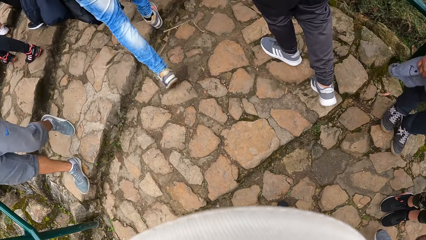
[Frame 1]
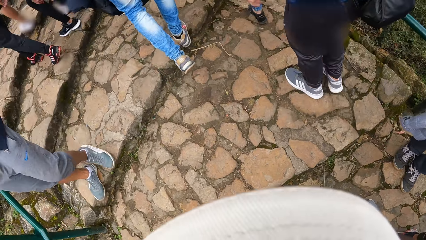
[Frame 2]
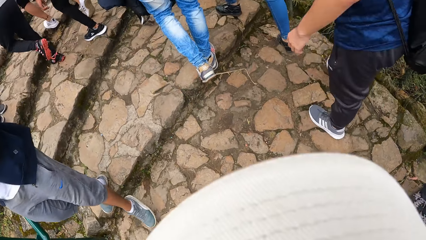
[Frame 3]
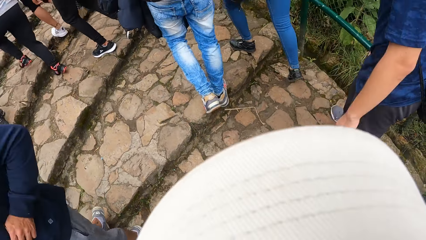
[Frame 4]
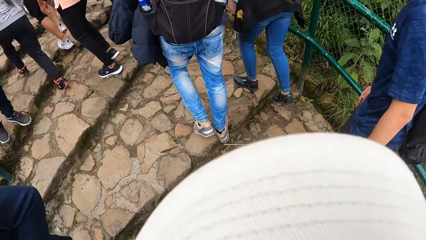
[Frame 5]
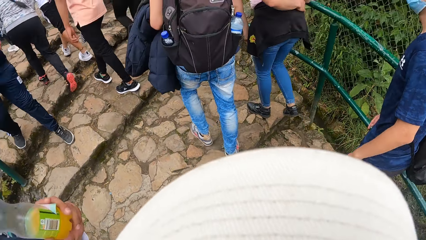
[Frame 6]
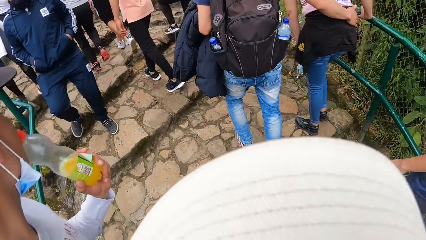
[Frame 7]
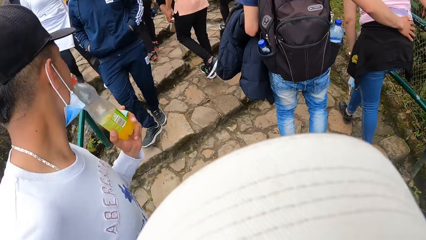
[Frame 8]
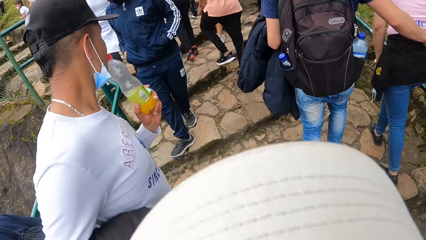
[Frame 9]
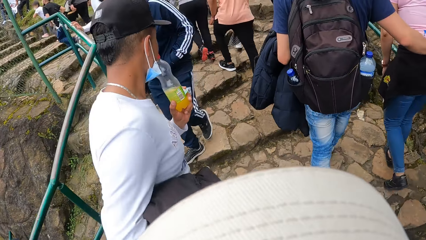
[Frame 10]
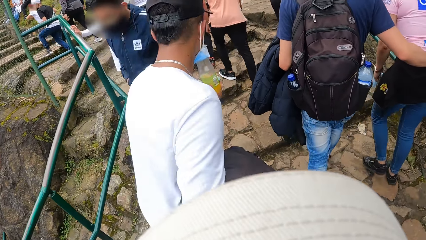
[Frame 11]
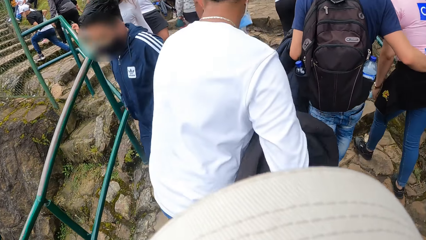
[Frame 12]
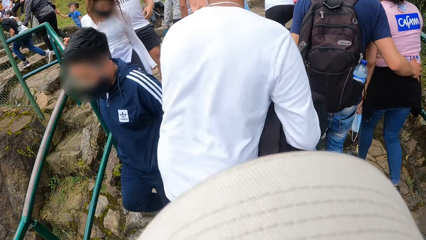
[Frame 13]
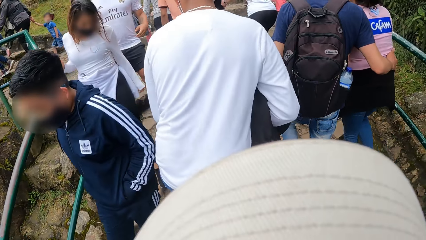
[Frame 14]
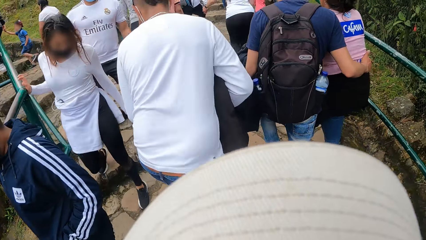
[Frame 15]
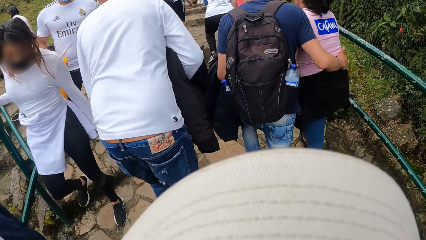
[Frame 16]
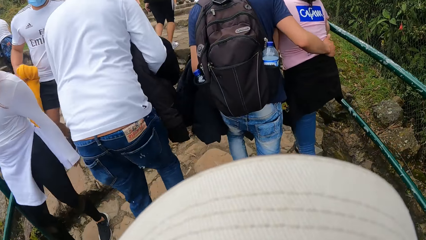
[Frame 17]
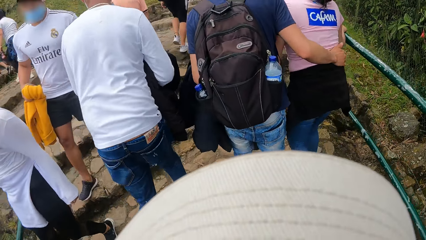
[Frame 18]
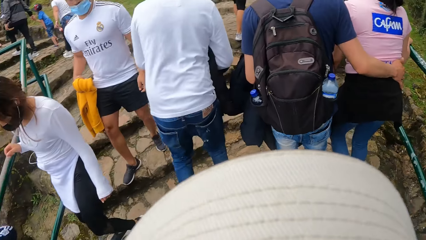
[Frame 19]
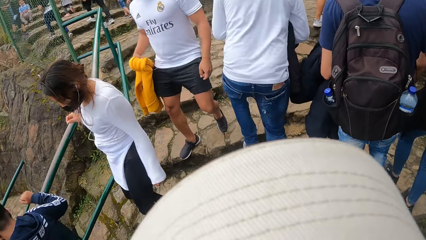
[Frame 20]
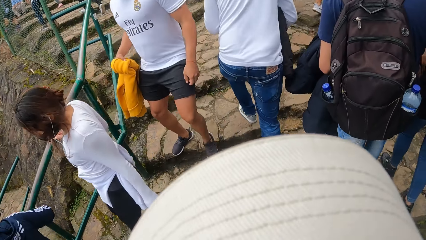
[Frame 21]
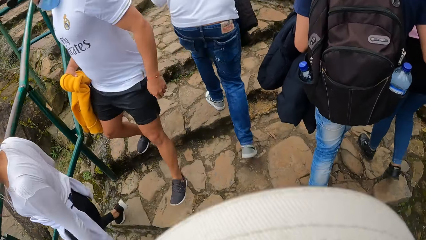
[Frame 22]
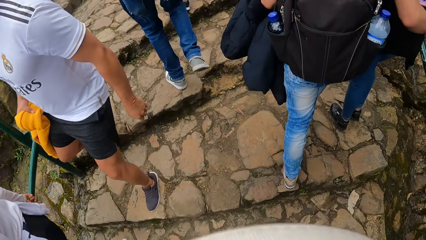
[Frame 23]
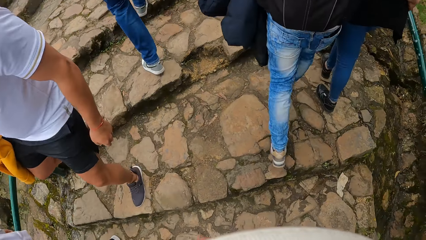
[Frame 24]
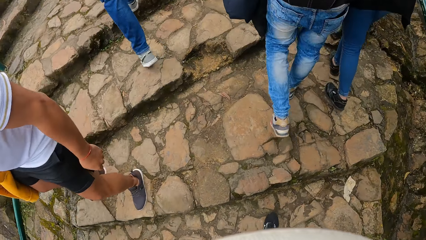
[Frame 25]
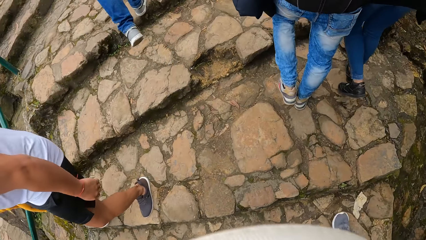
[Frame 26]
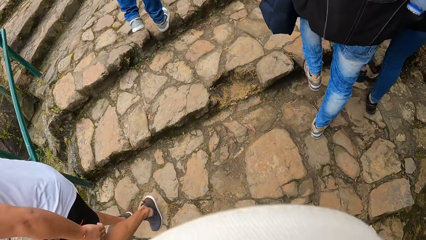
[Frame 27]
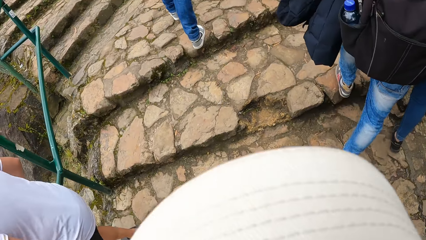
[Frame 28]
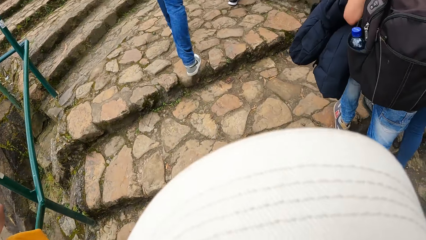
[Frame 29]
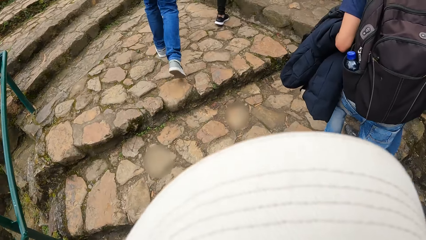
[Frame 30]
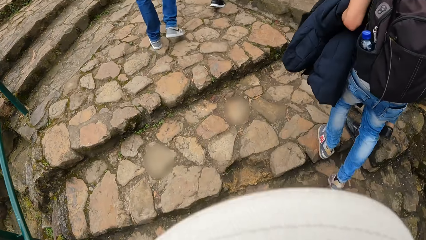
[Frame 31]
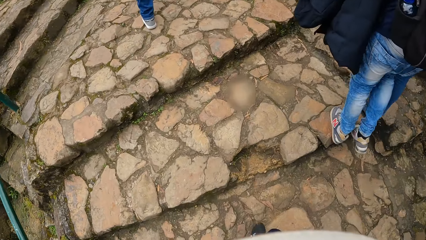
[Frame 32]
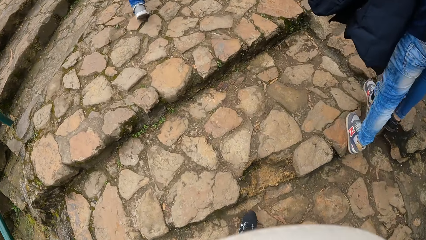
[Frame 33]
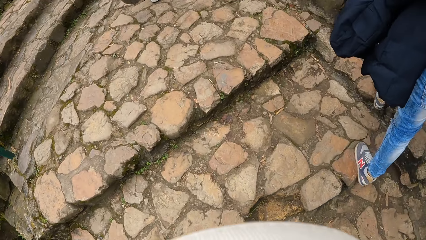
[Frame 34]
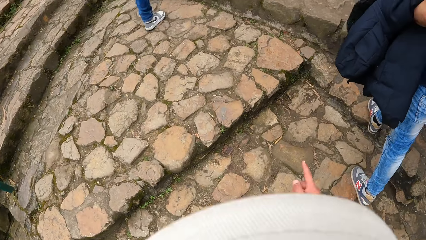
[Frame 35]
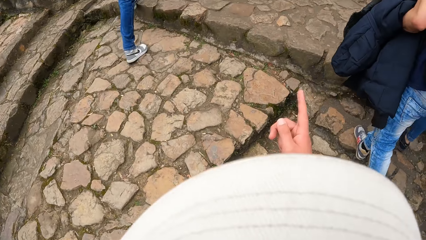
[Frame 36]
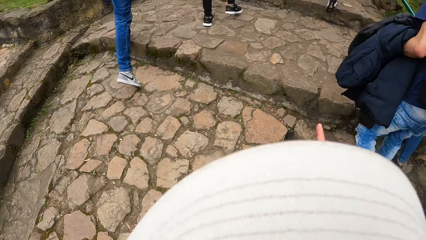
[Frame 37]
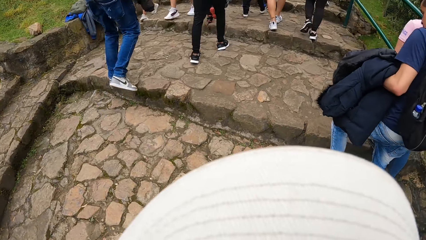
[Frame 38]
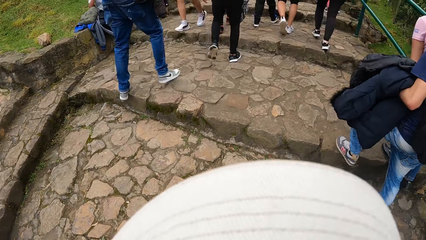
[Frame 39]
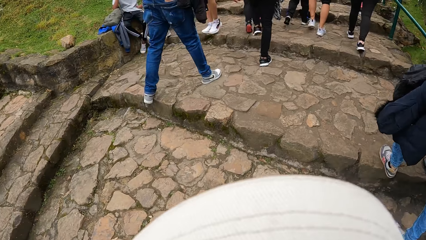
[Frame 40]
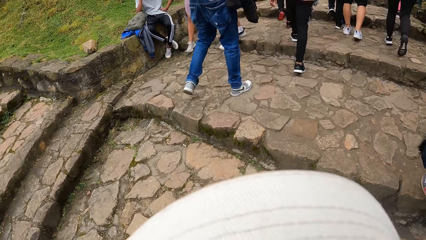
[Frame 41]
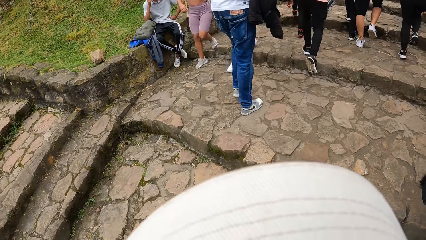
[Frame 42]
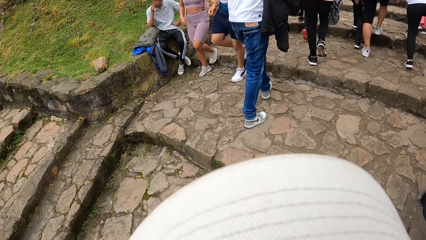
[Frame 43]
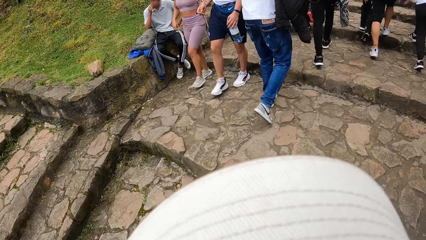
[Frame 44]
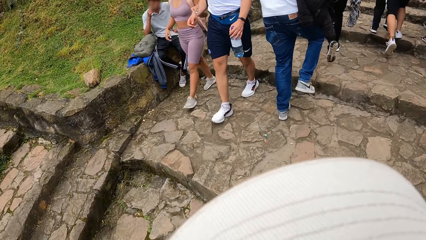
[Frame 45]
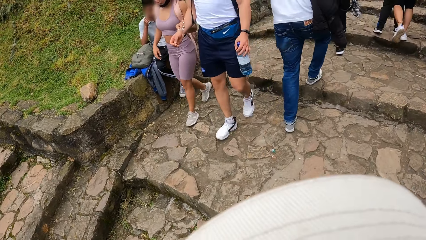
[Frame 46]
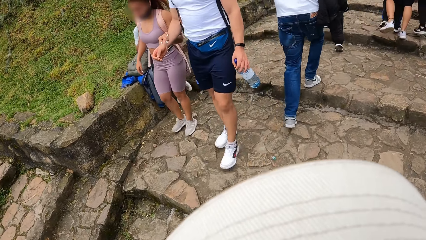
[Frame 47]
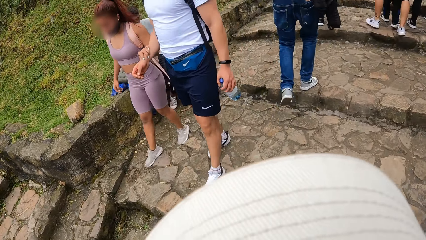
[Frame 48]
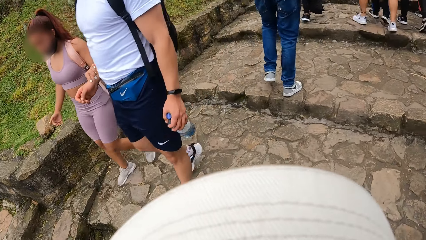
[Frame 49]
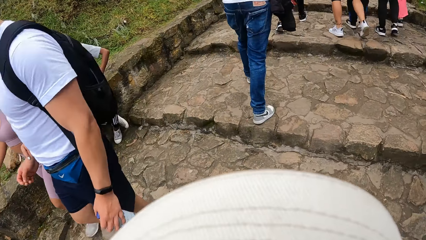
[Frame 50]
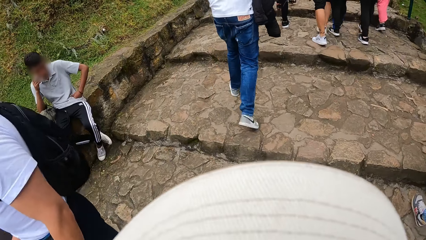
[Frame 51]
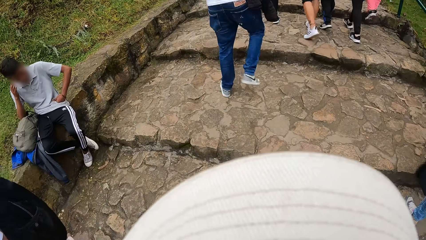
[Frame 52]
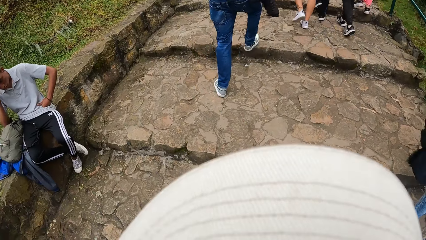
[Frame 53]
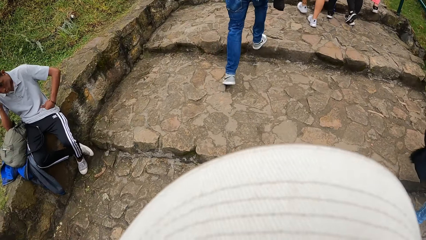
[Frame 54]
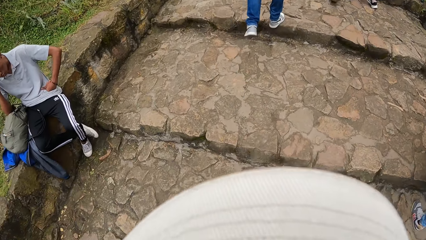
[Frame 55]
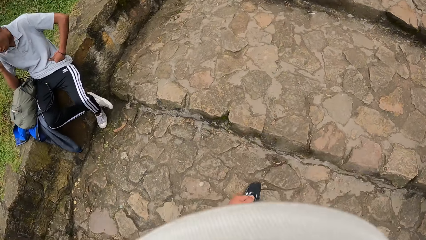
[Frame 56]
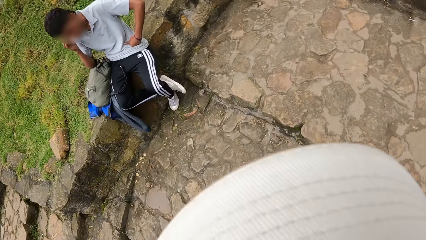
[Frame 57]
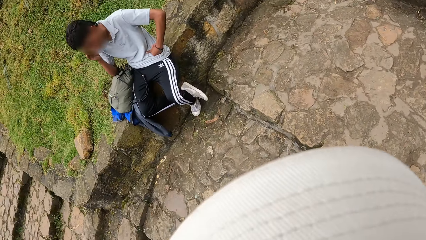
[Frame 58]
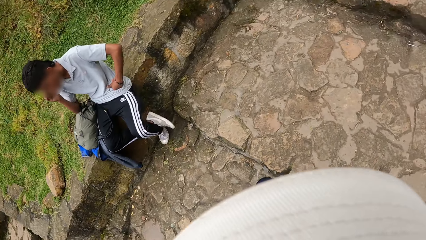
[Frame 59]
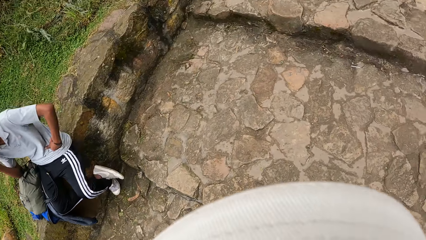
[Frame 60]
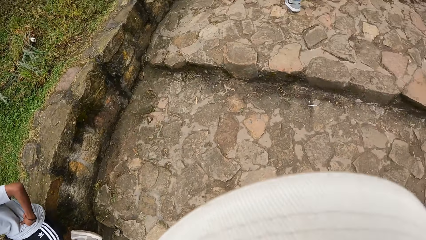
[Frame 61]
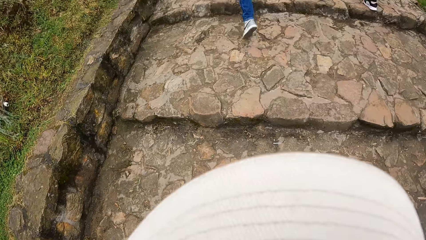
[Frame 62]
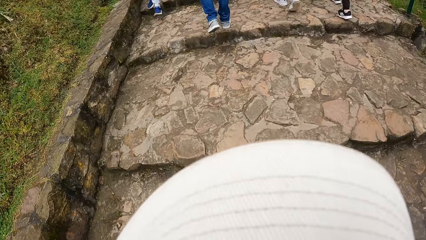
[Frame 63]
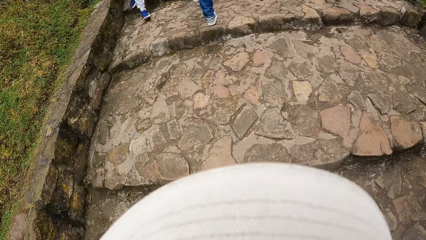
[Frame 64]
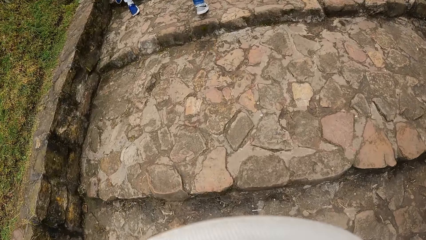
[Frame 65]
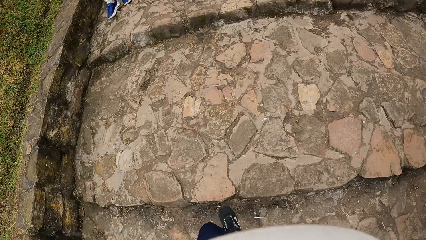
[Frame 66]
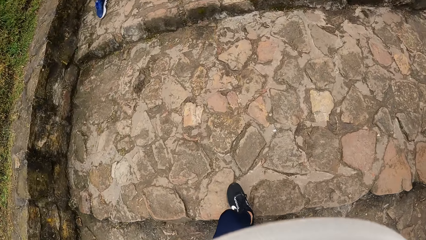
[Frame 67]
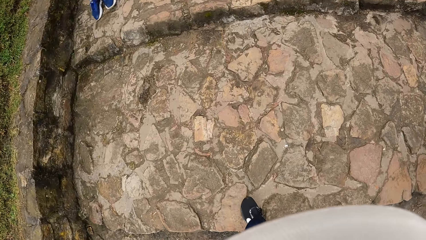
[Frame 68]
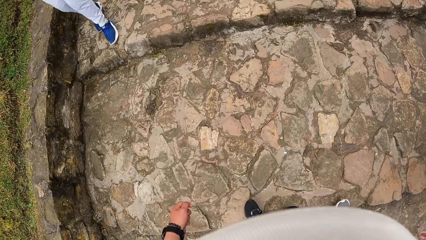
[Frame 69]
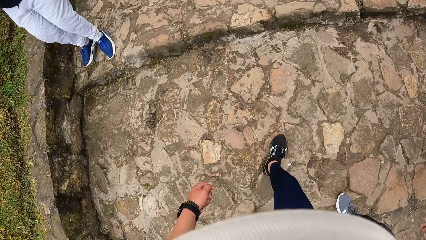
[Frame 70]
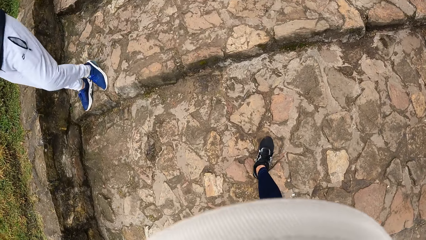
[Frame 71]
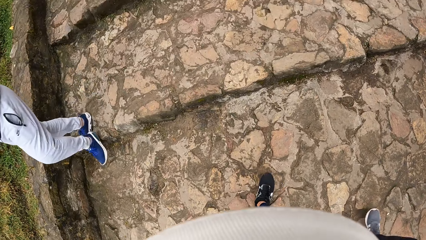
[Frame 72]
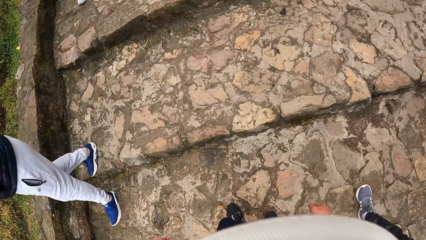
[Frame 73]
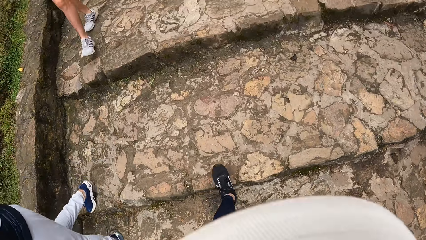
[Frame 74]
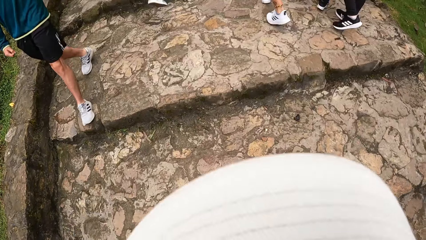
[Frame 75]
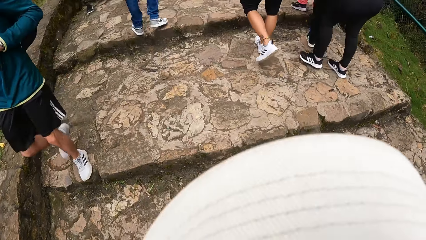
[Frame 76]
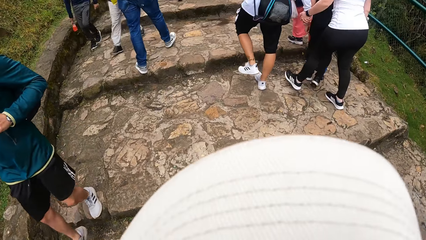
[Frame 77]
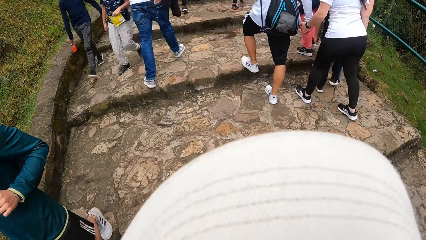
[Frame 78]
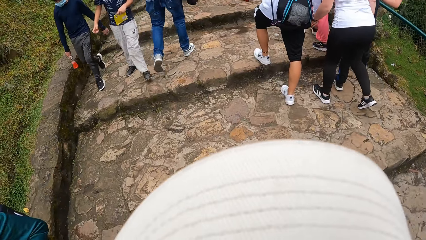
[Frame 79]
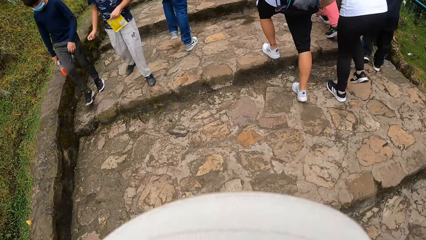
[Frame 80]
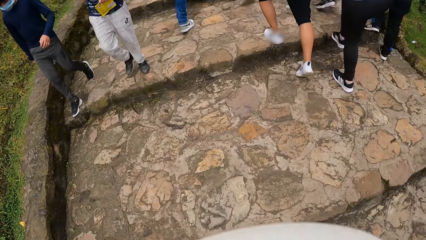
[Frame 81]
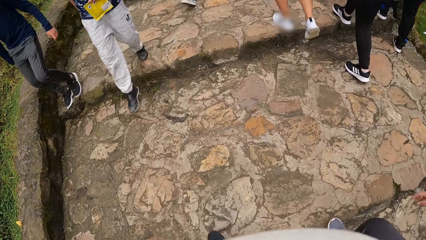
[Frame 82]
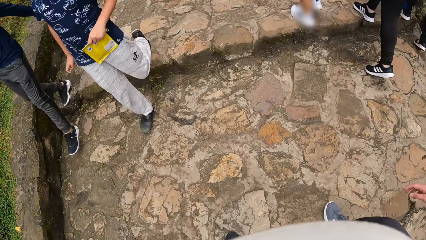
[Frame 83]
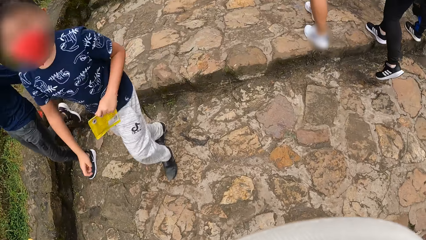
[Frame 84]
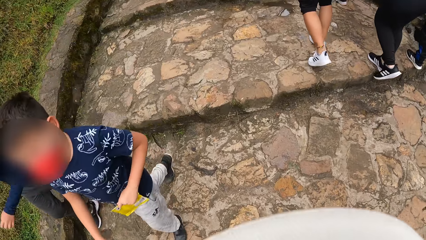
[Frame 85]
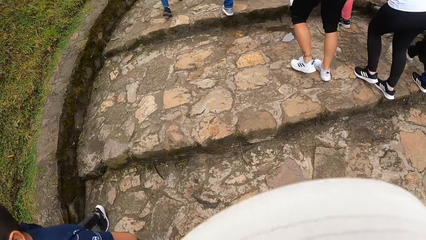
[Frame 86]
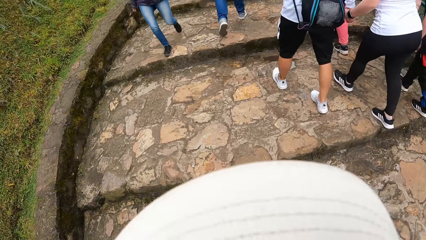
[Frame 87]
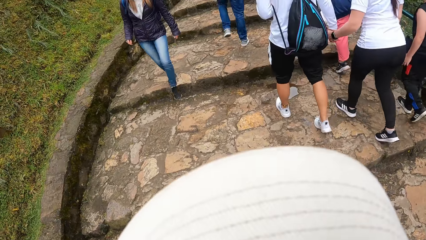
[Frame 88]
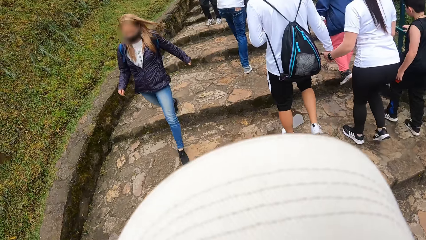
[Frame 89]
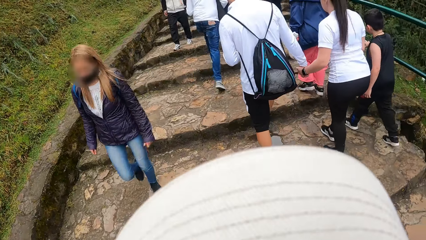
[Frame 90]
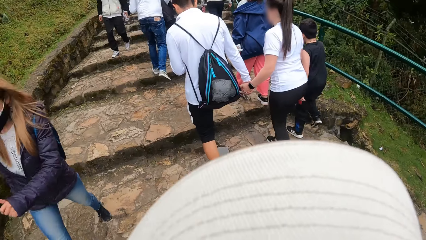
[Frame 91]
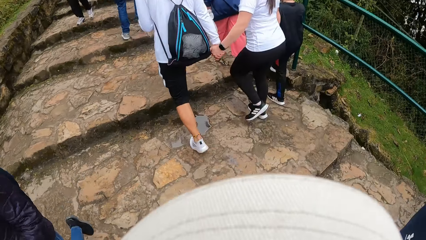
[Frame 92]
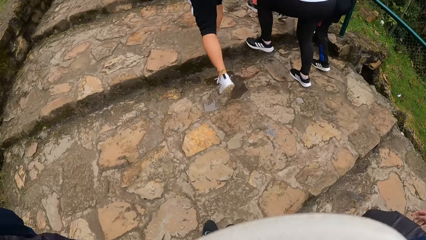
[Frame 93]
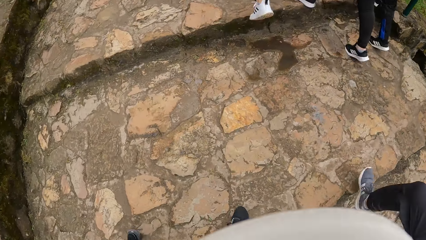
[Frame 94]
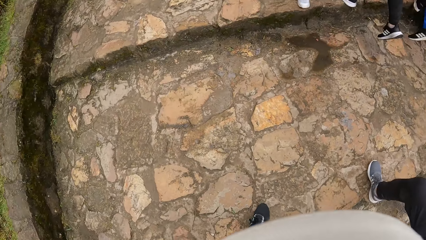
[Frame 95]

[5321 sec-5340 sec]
The camera wearer walks repeatedly.
